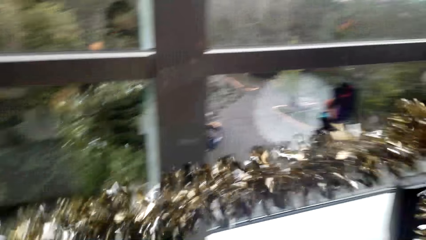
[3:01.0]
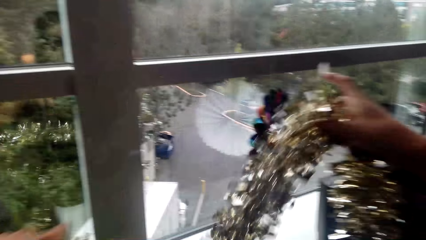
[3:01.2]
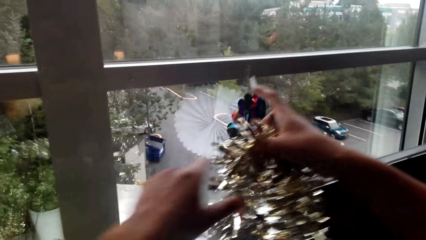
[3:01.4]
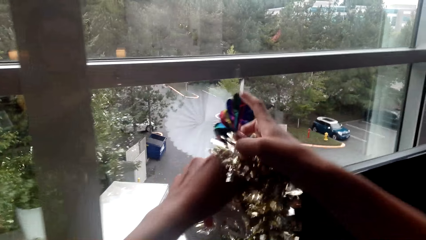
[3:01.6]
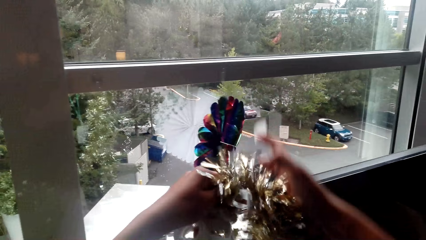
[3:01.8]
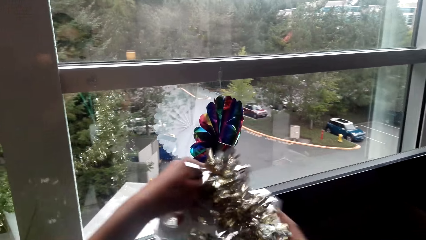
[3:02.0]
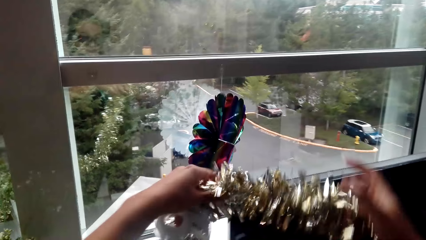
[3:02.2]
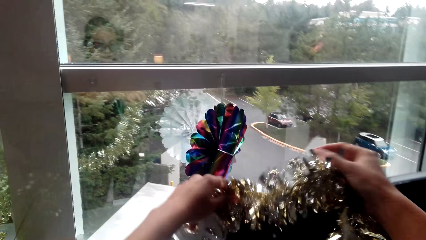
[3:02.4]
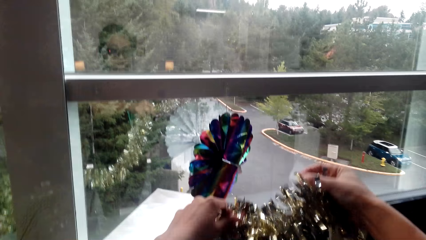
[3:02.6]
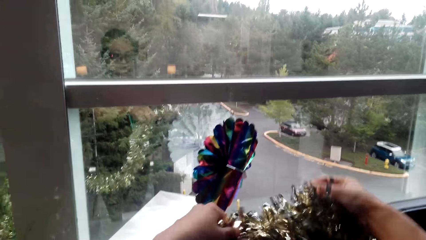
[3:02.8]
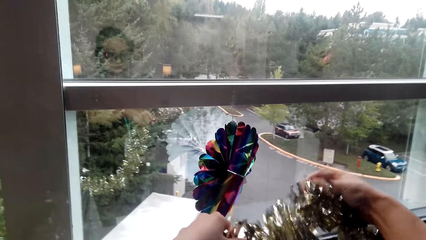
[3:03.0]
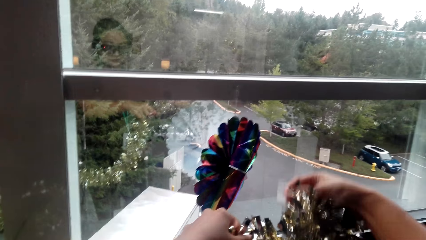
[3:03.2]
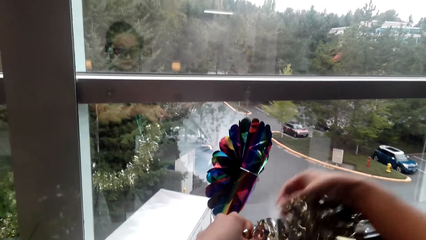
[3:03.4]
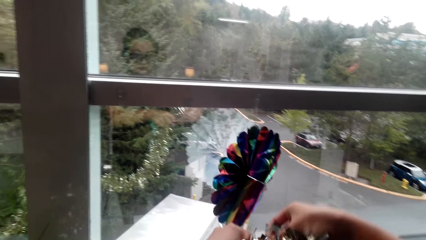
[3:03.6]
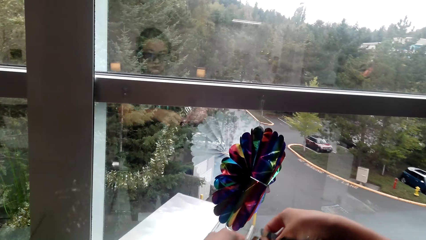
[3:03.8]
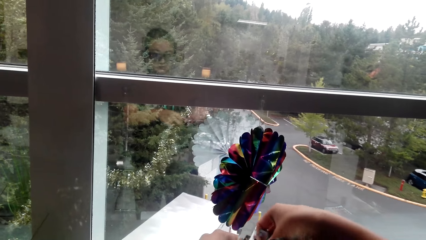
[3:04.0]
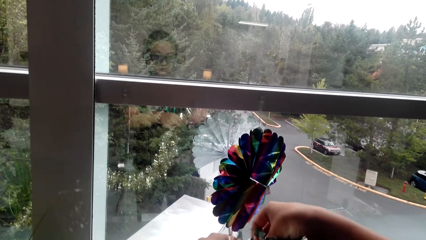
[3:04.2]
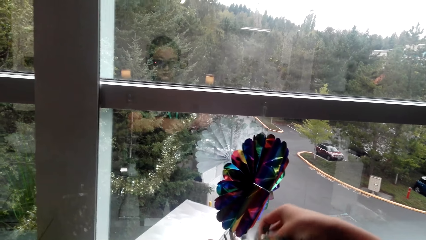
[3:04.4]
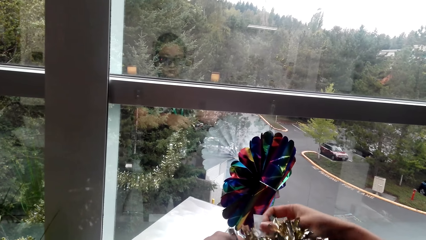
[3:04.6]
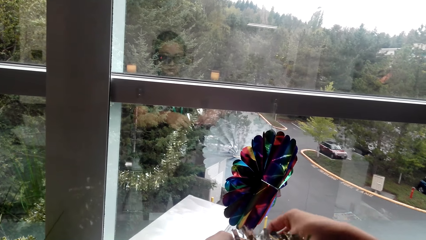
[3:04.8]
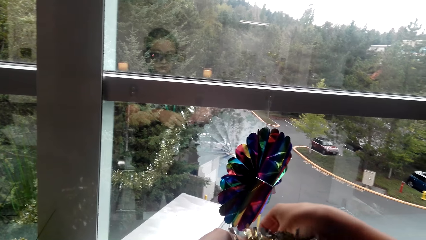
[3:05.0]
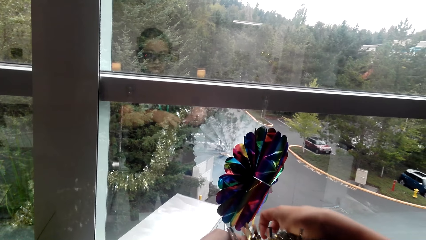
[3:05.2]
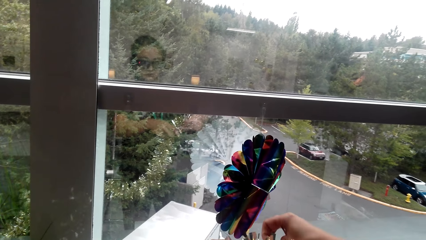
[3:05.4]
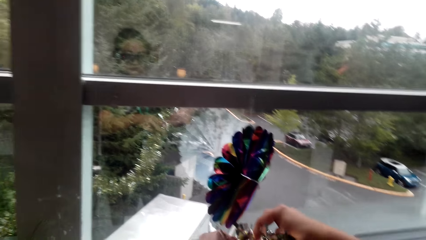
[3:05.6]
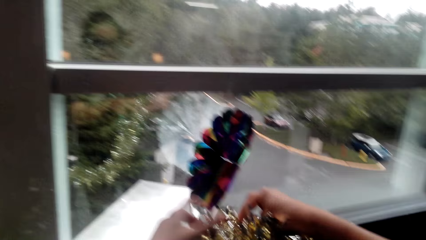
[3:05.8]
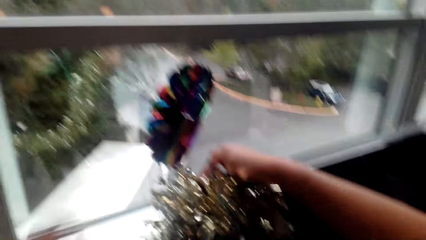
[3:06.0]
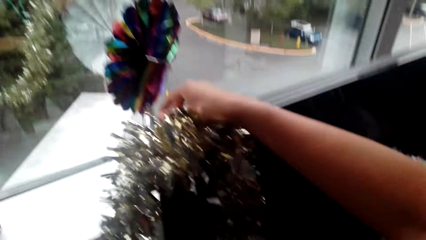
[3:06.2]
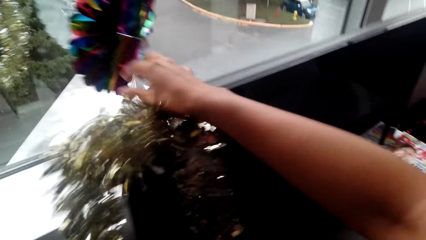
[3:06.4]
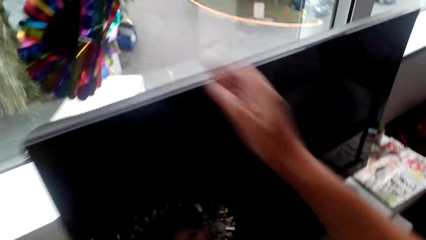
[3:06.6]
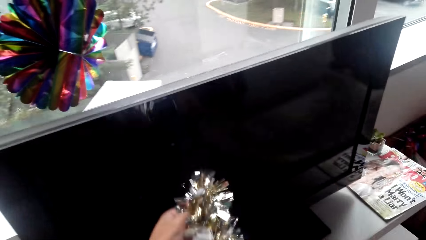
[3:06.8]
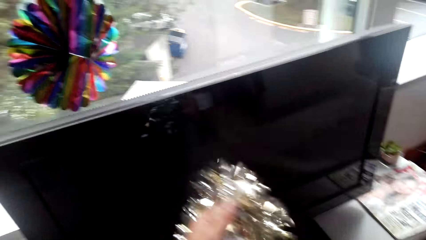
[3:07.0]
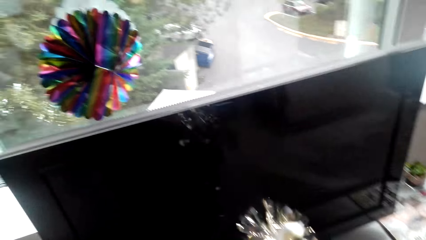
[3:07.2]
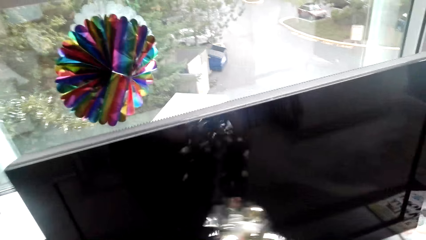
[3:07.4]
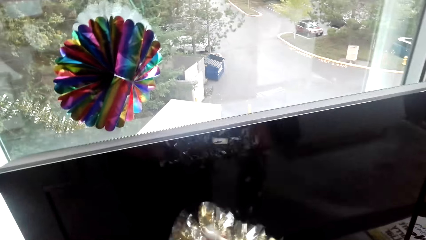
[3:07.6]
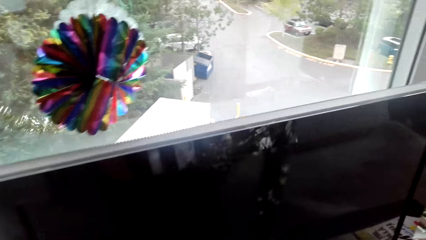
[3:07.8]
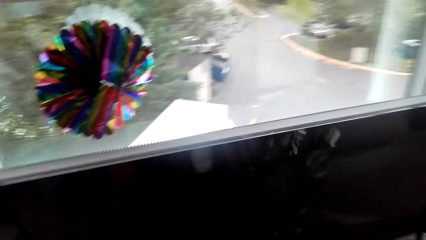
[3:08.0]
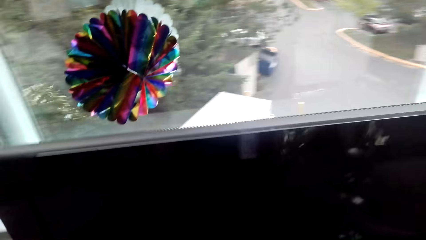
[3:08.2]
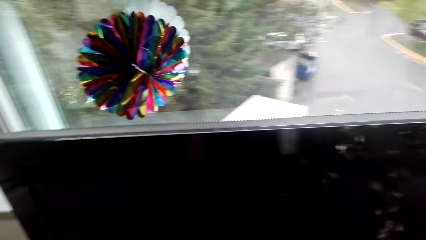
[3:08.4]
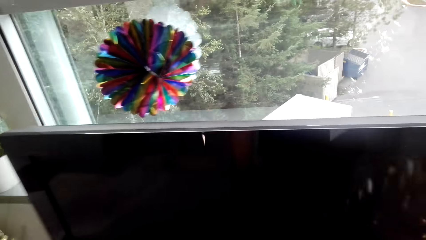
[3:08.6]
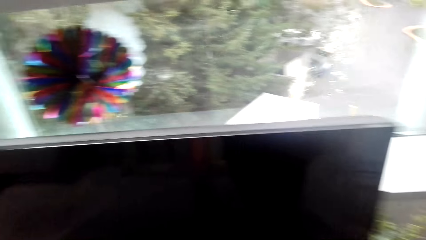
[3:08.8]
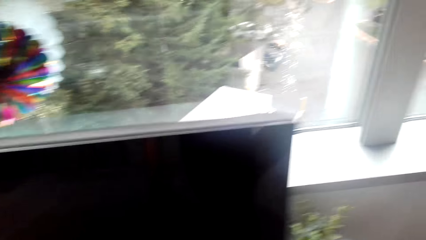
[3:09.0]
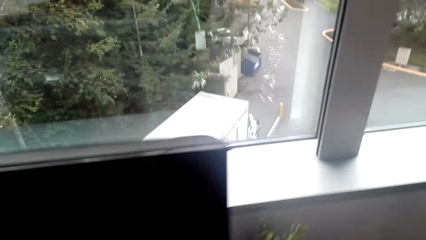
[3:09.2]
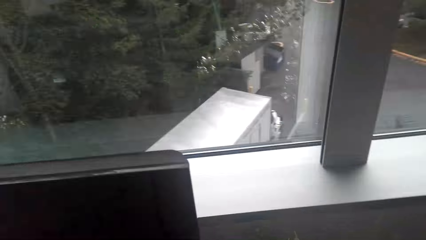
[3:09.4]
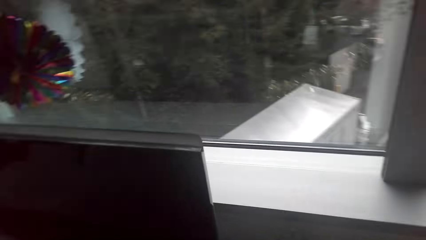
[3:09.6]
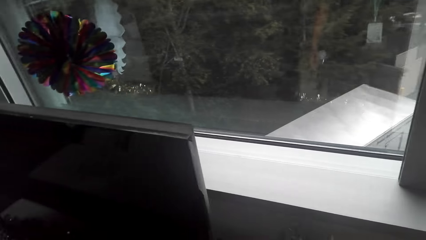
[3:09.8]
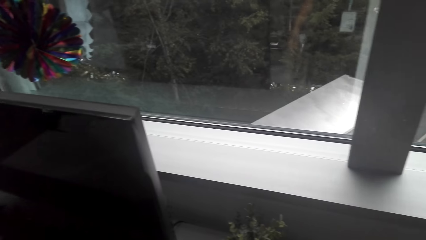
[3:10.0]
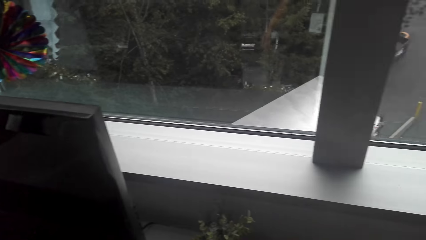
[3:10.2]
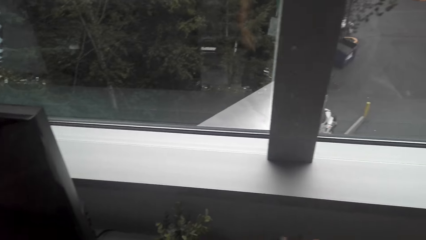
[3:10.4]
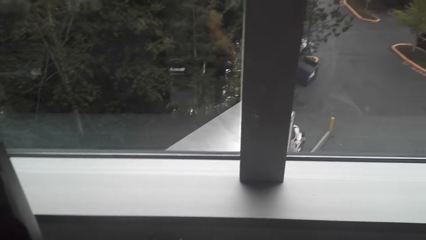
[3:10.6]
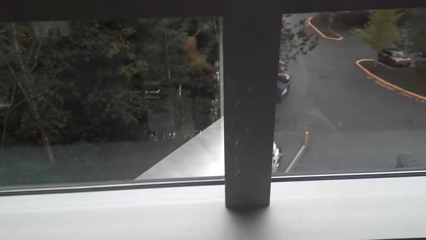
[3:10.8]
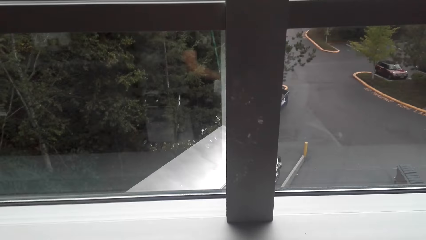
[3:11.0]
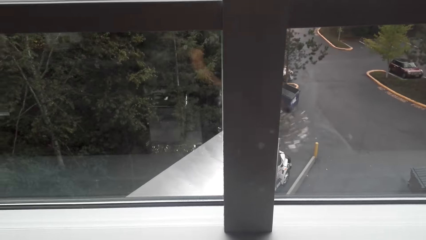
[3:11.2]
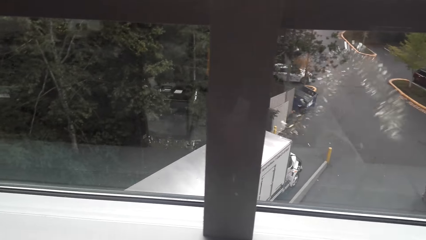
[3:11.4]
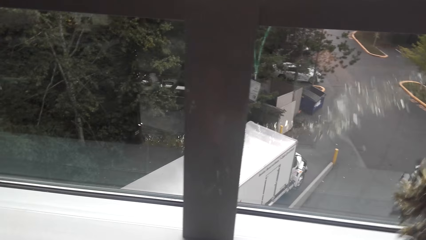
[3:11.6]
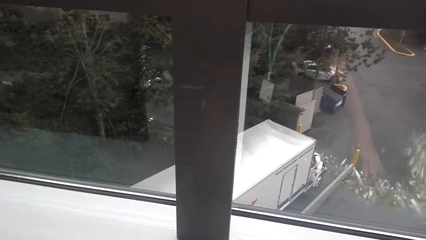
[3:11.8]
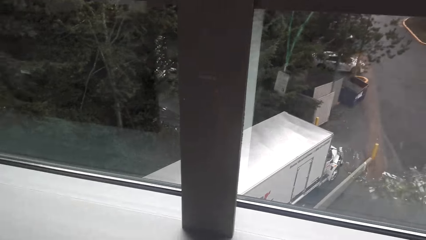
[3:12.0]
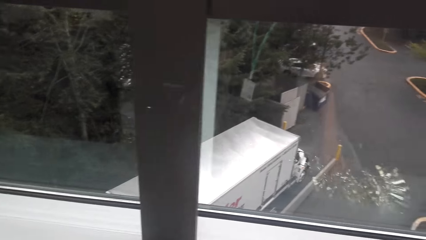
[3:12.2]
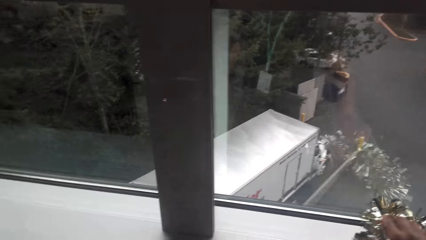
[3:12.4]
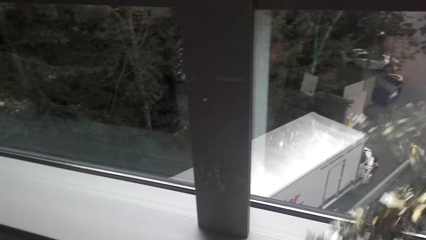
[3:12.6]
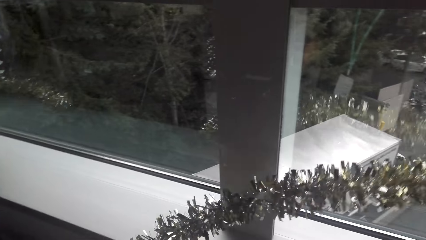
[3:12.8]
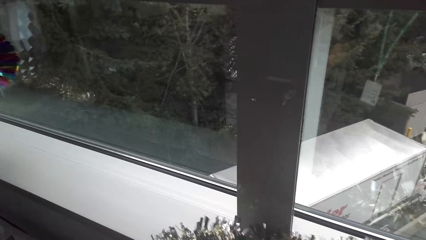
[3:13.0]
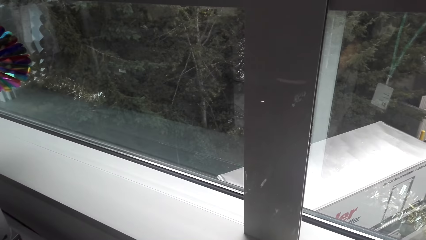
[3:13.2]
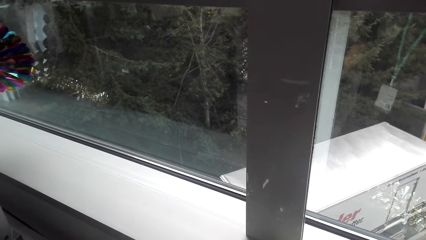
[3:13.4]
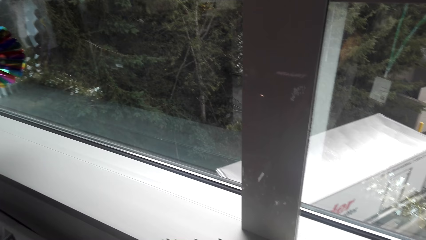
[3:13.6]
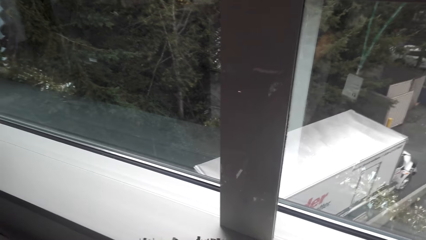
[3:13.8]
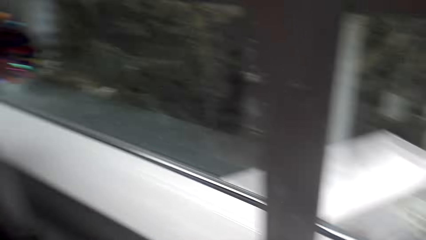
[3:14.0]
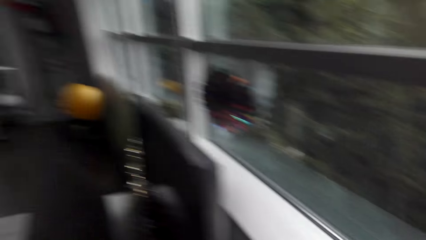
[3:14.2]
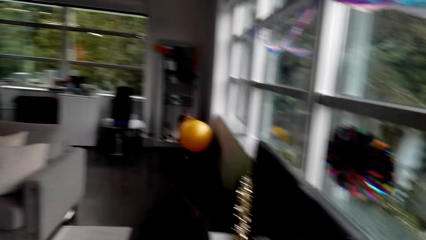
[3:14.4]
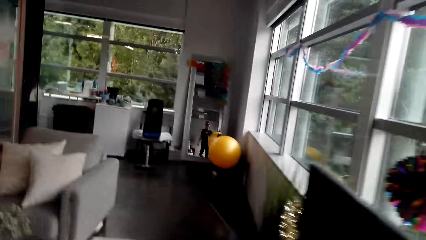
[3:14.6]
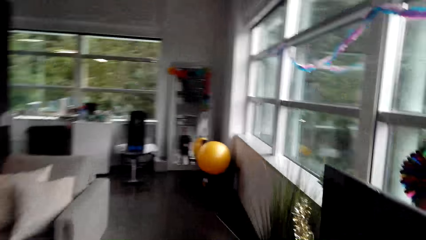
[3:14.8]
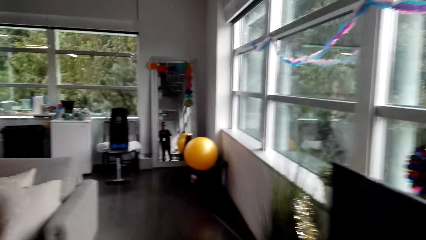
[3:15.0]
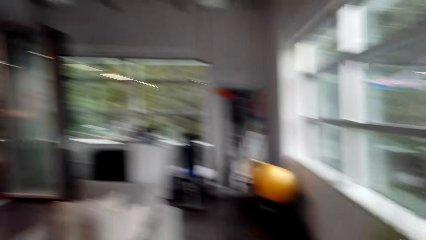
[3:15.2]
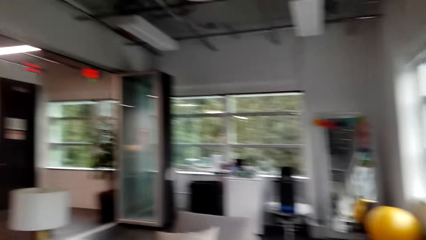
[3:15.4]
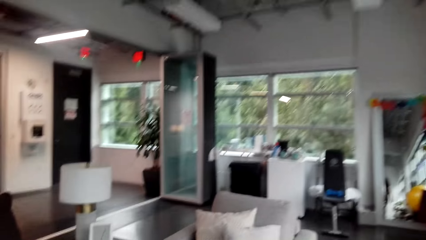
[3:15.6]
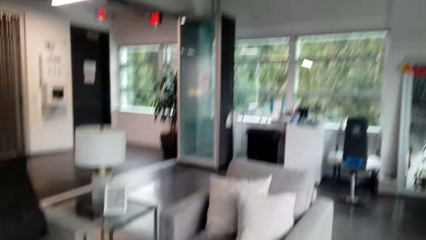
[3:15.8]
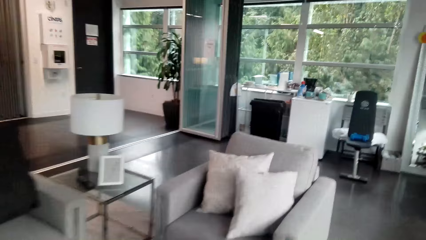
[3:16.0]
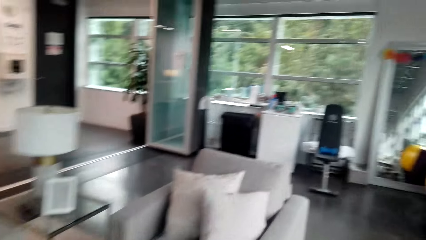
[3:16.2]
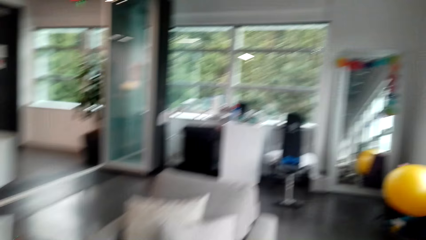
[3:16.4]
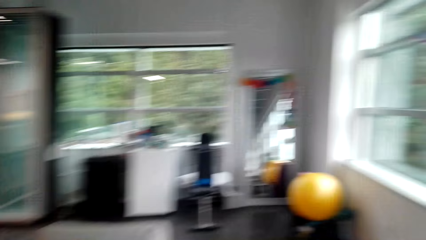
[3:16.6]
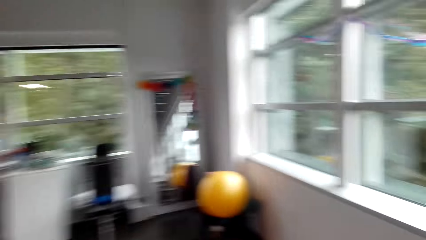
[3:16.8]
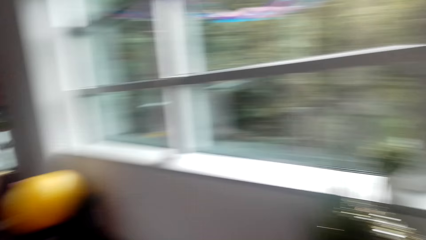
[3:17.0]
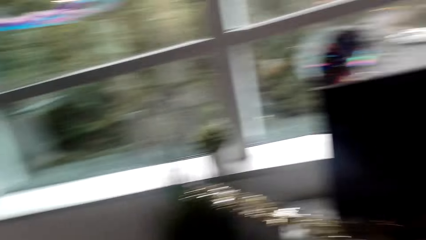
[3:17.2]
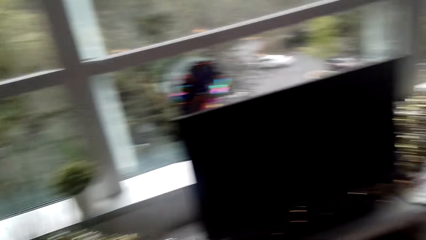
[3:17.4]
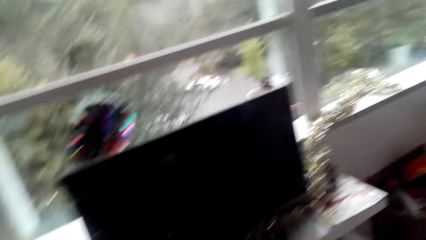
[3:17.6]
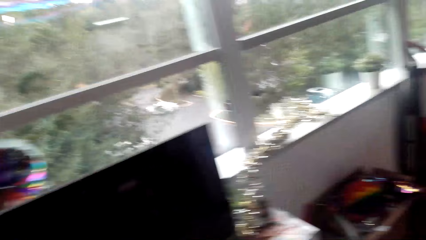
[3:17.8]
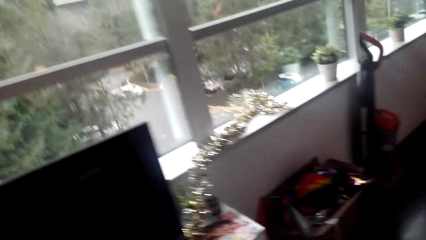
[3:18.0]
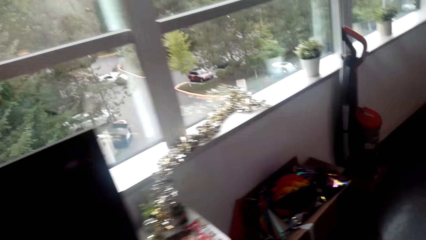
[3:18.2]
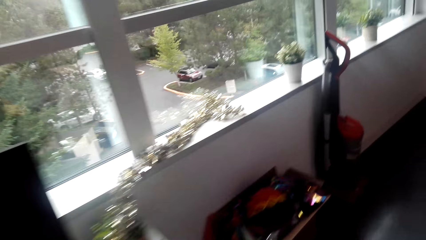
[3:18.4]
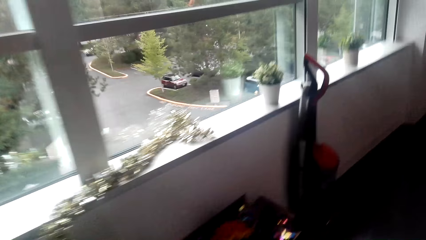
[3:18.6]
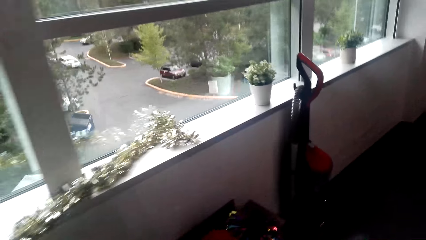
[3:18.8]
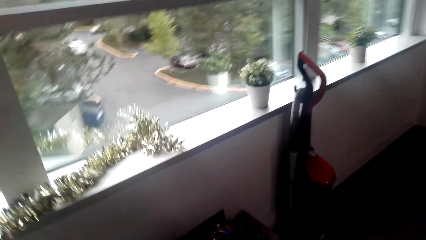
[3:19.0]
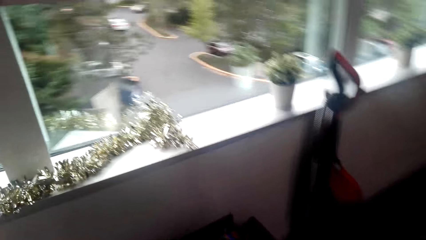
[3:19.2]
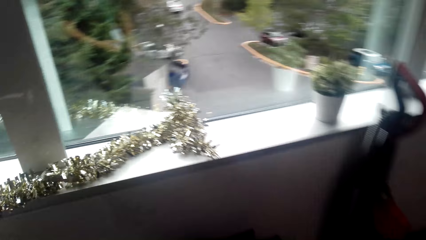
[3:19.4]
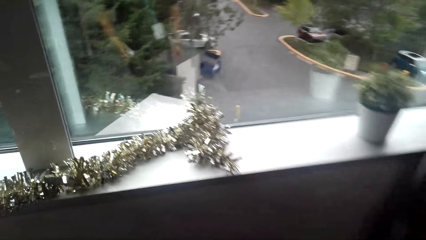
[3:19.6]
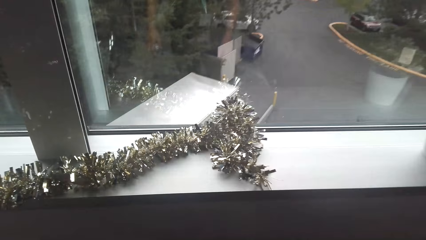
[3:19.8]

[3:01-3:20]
The camera wearer removes the party decoration from the T.V. They put the party decoration on the window sill. They move around the room.
